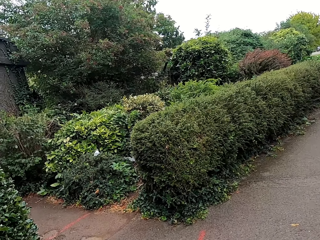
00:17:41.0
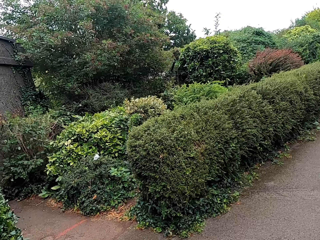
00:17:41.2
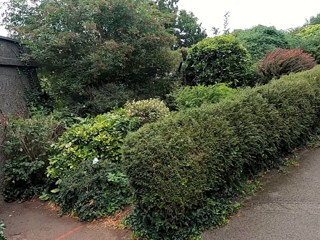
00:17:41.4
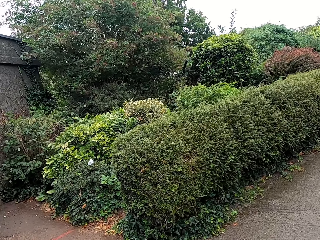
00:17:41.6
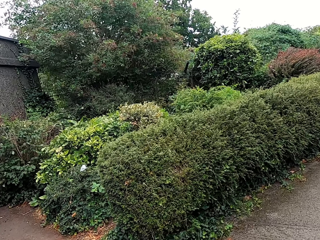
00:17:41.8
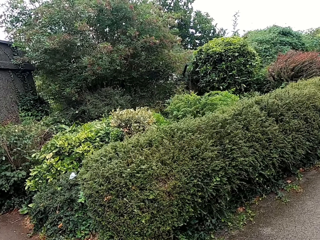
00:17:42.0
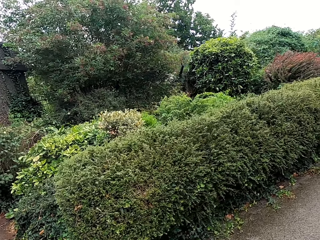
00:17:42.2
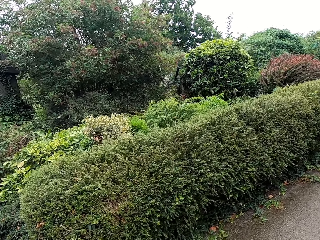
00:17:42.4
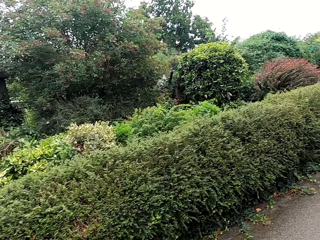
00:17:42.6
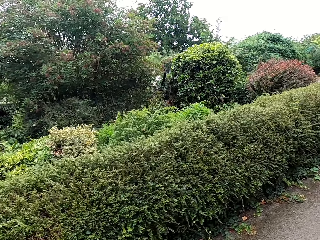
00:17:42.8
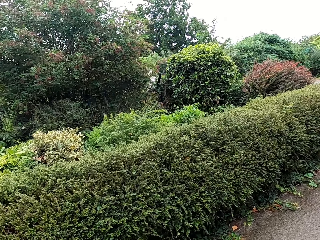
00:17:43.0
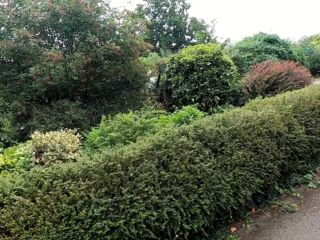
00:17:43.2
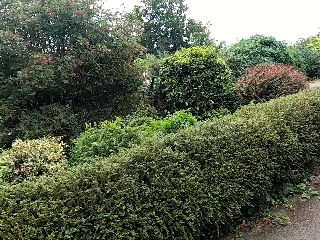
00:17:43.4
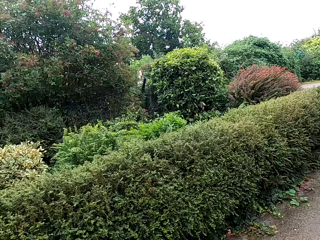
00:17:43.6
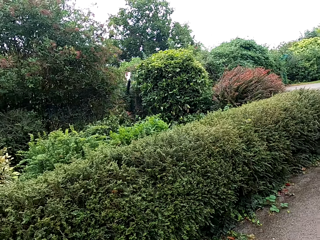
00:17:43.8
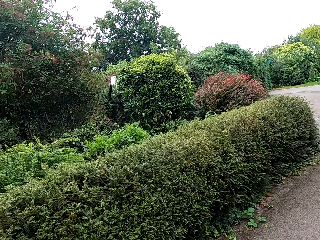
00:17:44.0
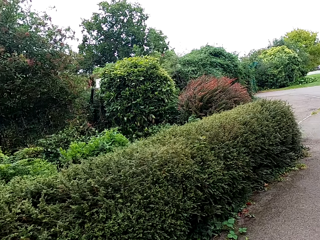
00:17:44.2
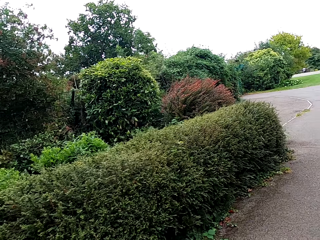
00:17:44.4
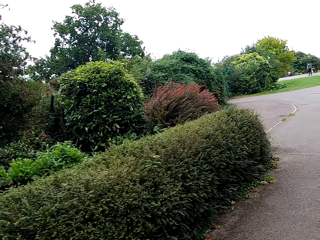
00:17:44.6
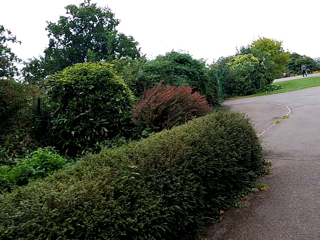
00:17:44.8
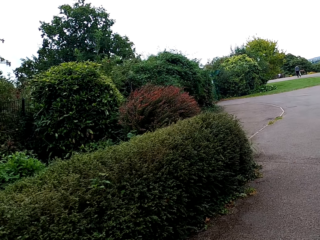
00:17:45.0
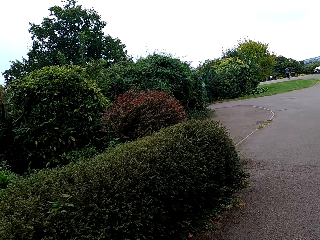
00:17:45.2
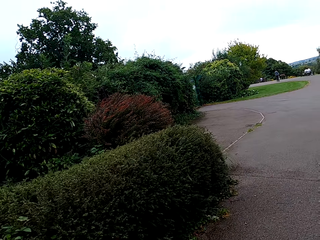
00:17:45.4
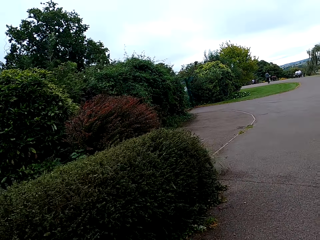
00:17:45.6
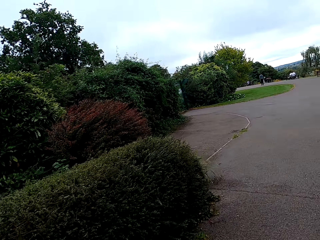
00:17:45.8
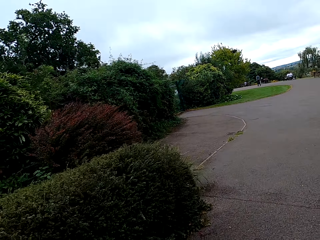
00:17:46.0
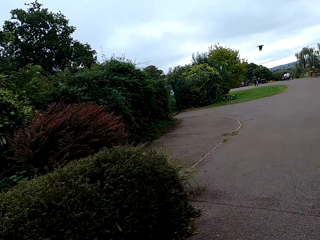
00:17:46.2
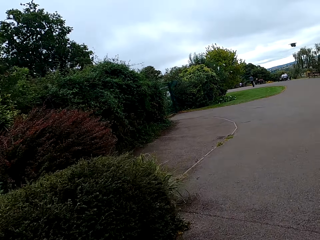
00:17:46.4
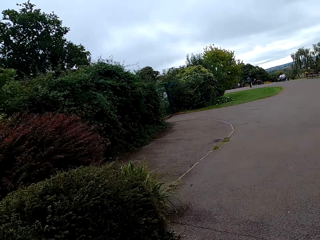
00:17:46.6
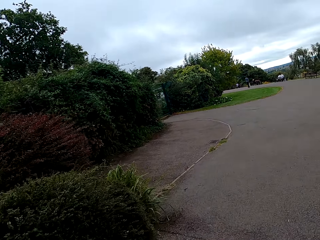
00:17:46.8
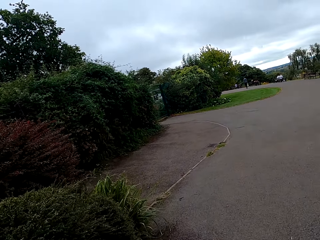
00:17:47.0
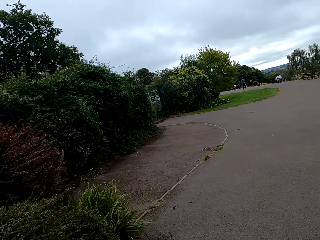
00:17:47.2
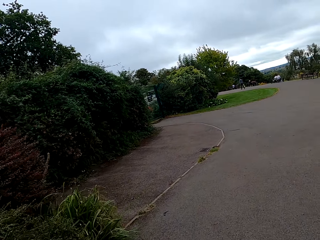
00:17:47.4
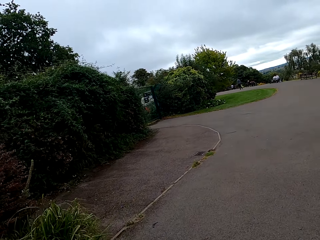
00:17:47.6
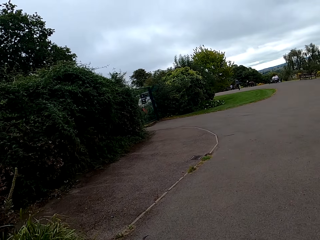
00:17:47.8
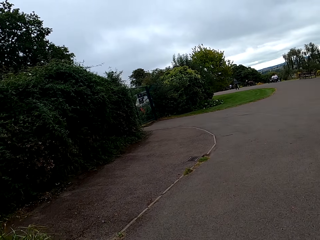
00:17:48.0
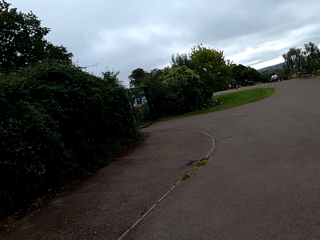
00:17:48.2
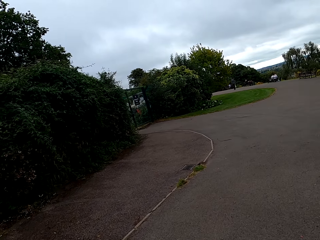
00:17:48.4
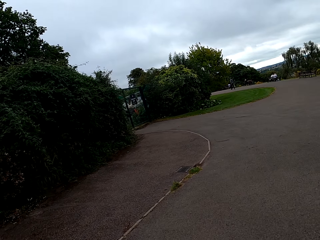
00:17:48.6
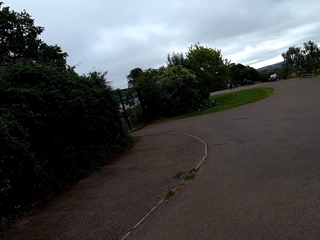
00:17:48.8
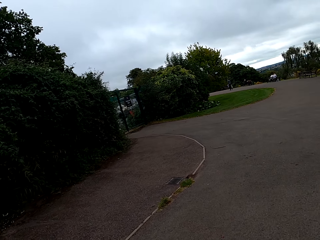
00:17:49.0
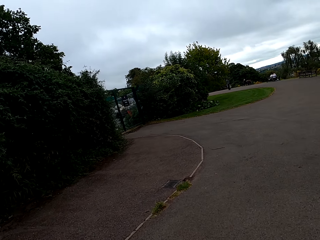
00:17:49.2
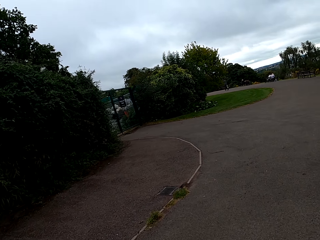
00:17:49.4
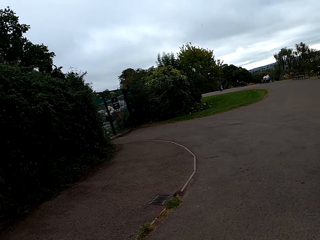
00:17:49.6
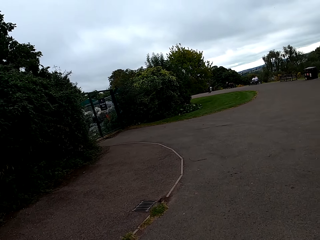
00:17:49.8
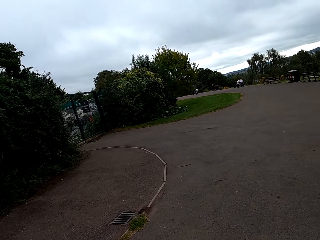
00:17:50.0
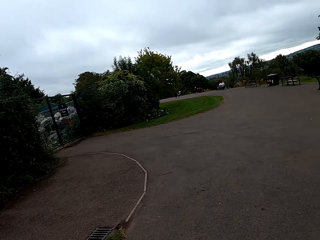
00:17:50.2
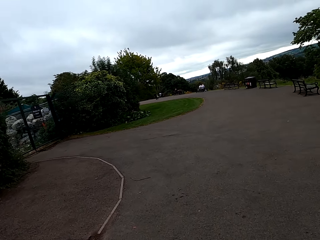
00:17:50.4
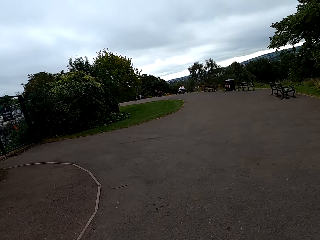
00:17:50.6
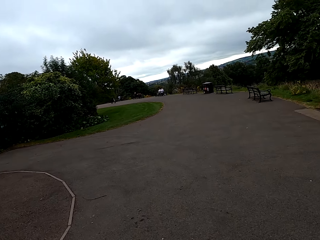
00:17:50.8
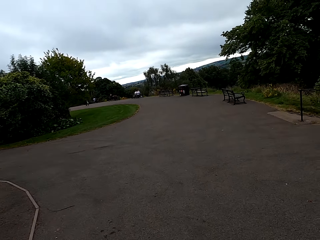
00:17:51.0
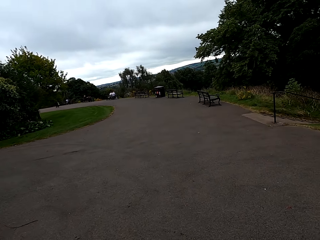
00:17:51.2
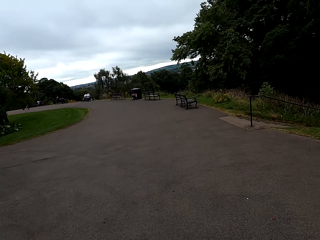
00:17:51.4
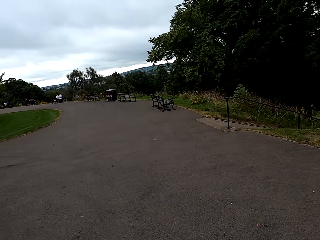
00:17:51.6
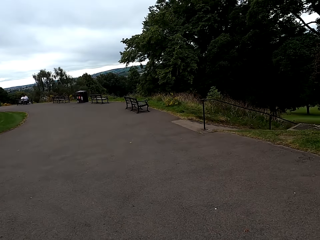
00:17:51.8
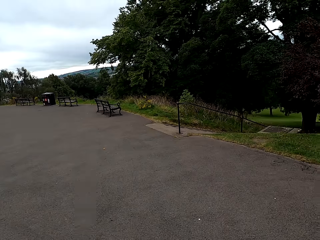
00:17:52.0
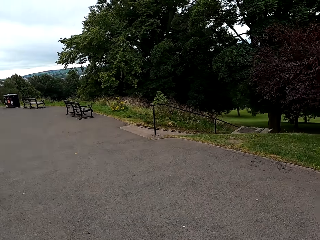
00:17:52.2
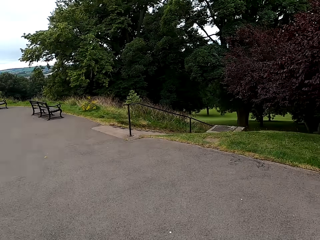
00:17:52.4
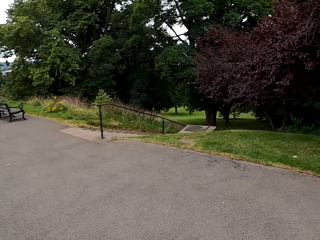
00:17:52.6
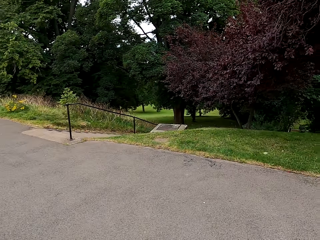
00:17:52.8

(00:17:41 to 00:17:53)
The camera wearer looks around. They walk around the street.

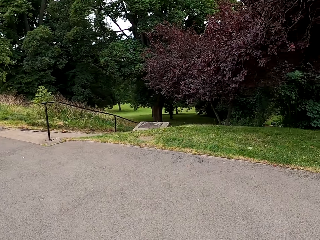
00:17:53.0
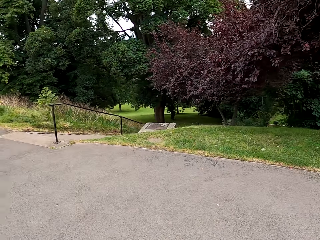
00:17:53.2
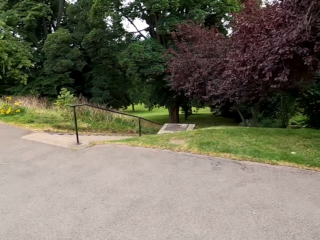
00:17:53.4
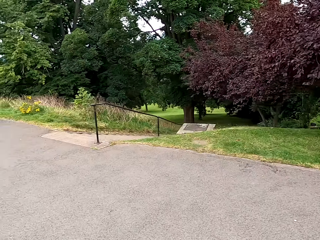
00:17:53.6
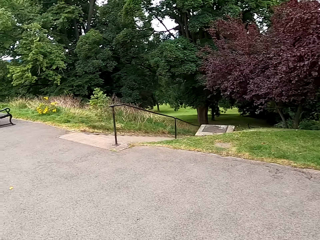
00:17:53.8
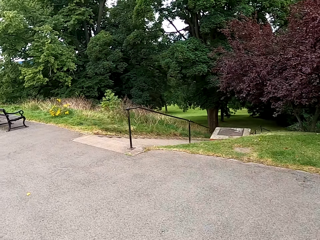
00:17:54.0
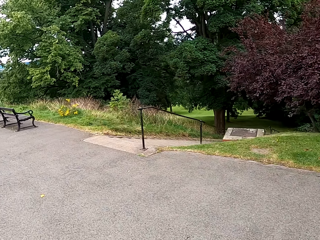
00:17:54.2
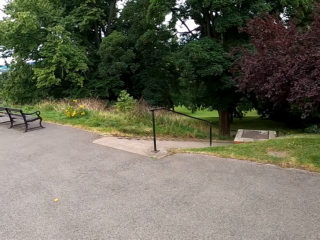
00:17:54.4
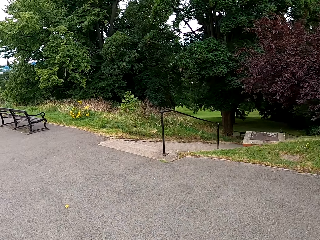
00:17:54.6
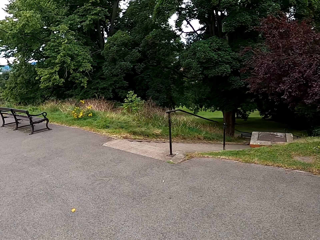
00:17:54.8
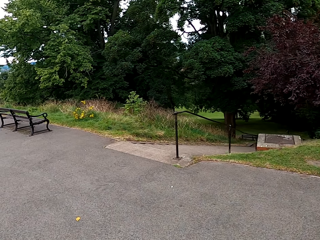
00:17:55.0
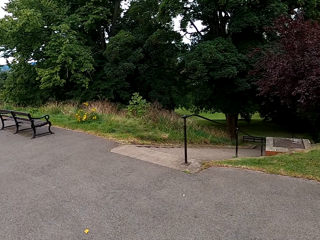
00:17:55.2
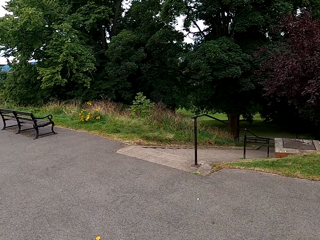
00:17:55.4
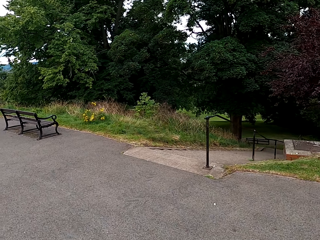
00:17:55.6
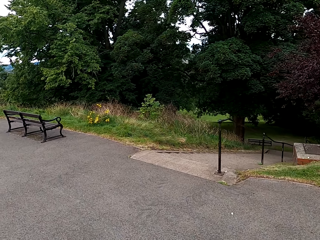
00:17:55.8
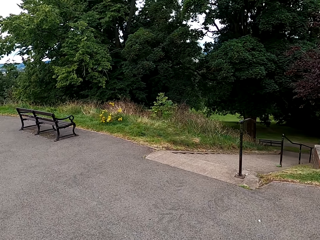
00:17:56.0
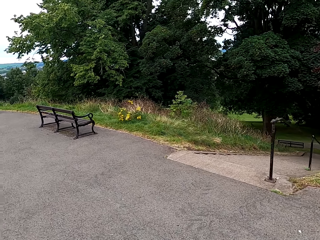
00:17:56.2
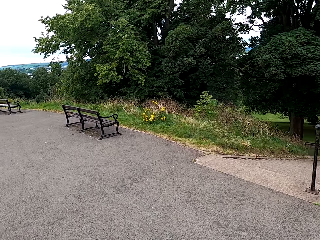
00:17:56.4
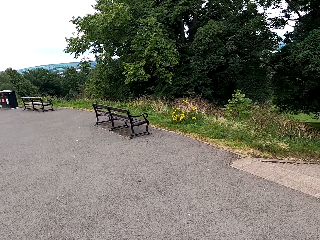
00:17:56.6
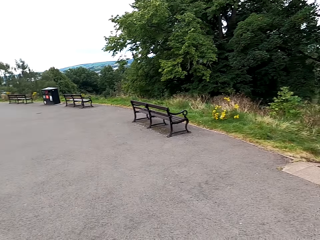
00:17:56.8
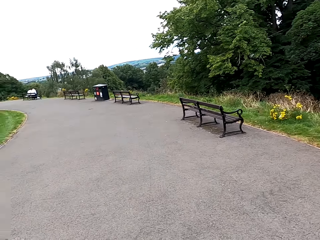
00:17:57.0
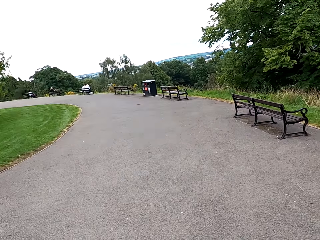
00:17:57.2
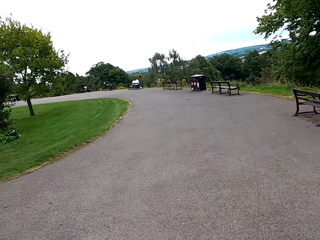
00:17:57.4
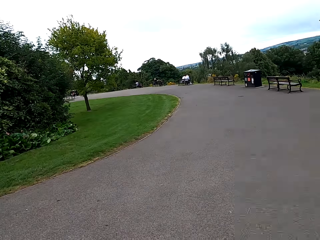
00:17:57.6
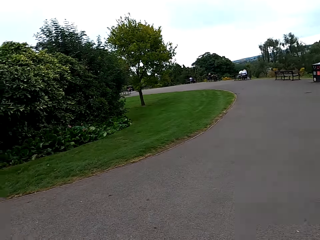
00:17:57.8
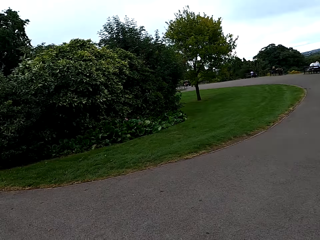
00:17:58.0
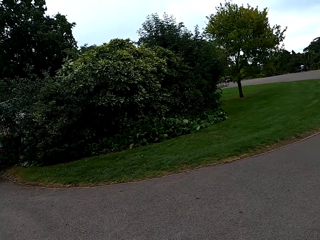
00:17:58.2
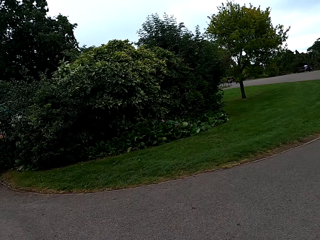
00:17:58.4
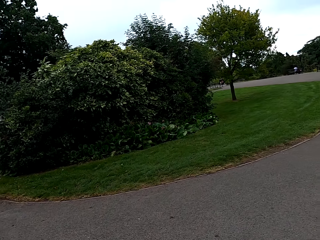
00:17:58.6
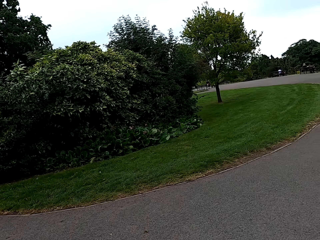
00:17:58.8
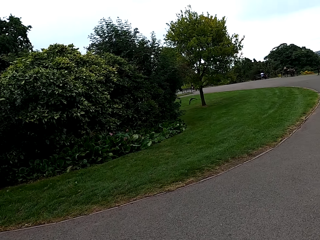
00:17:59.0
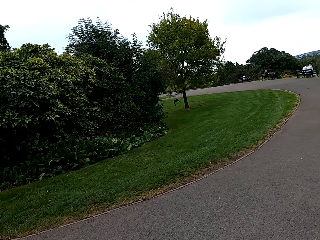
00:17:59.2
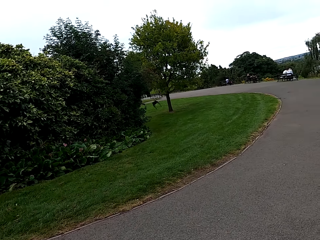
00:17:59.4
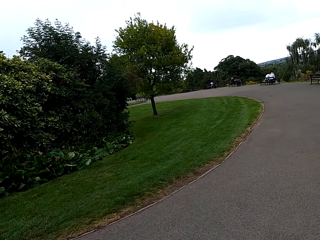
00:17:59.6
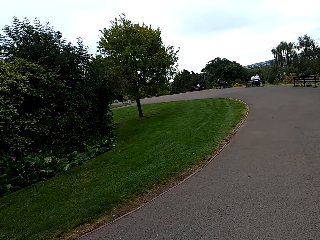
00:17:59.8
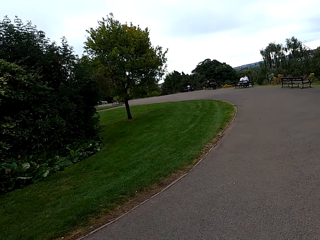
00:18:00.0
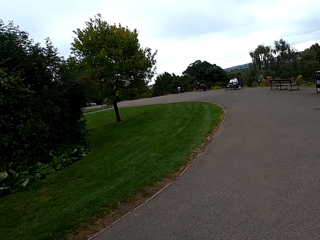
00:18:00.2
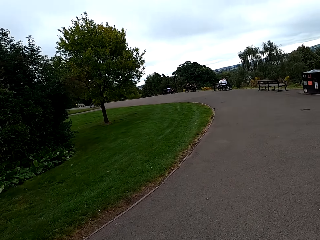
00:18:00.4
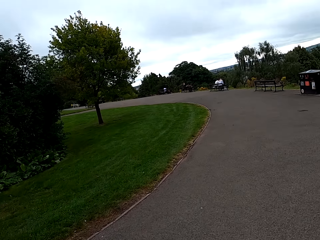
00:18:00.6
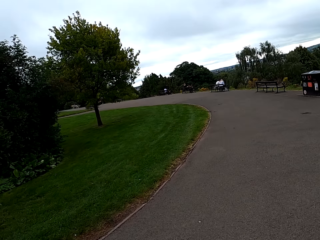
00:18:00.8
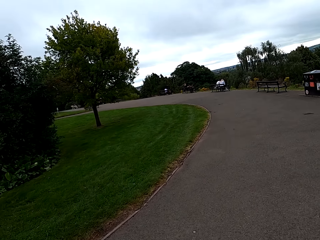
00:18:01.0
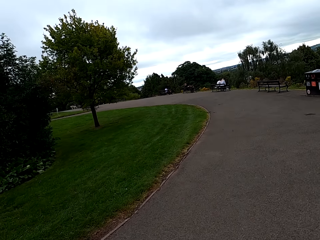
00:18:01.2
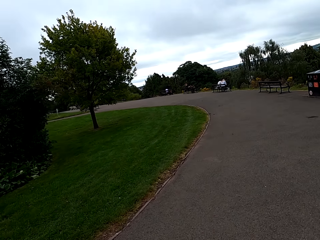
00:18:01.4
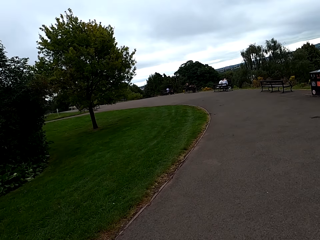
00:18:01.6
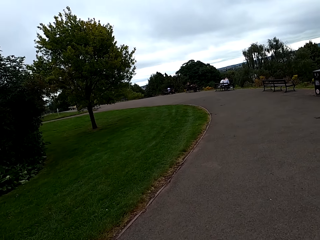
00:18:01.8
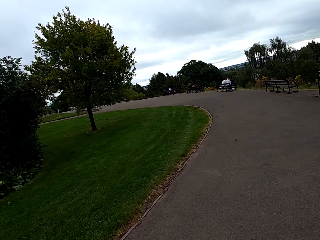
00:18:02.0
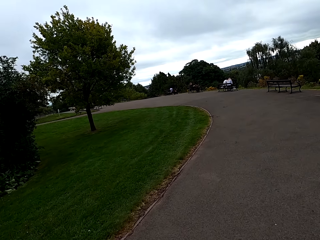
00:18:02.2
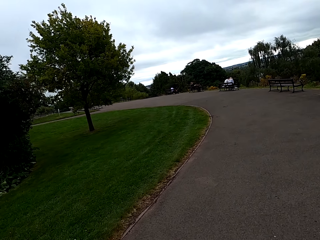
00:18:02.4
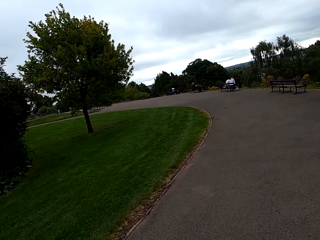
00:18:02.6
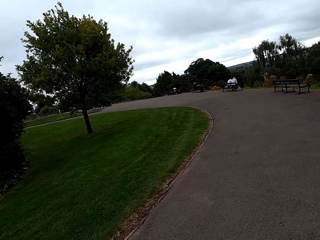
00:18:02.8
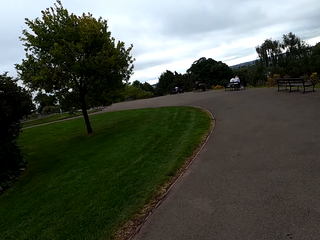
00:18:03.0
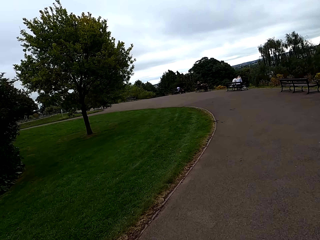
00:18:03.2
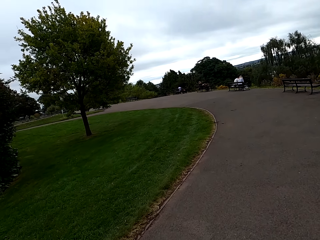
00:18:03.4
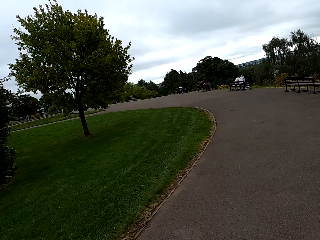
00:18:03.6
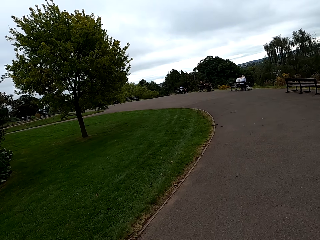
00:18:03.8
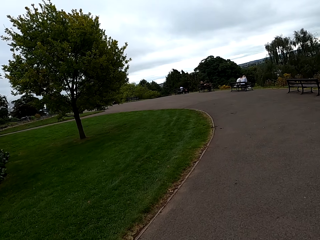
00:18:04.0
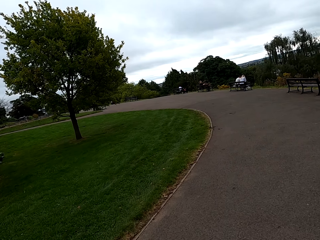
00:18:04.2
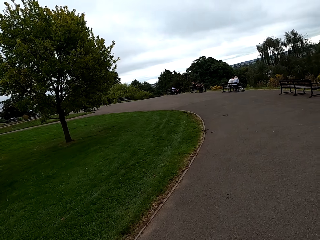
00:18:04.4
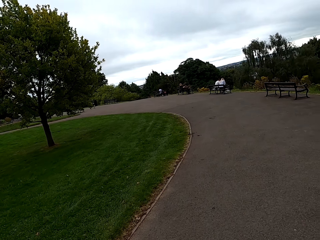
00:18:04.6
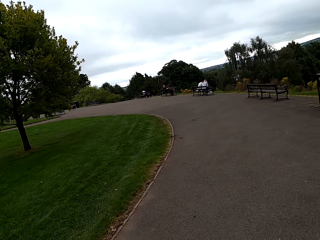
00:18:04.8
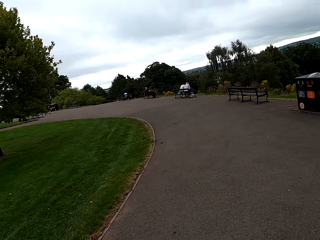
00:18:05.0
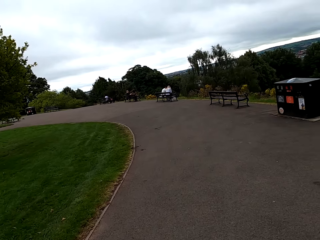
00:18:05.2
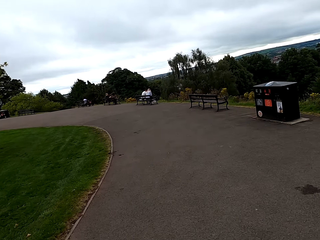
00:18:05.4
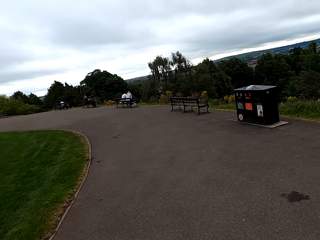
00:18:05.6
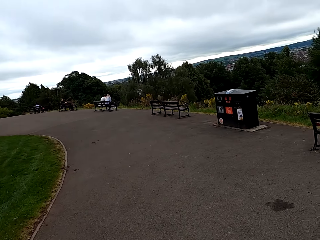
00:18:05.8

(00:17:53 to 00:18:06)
The camera wearer looks around. They walk around the street.
